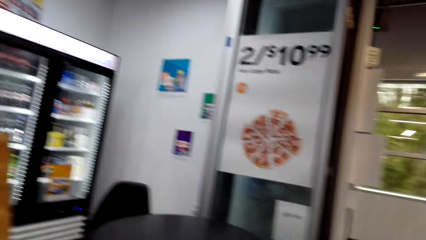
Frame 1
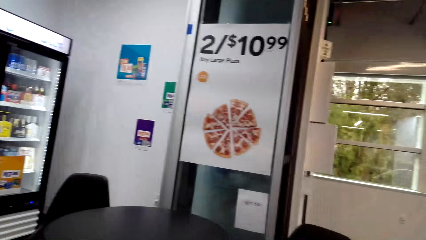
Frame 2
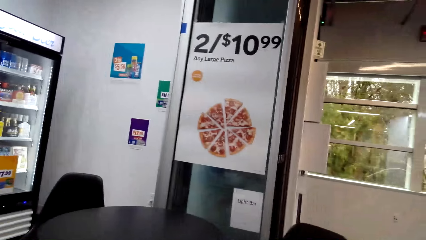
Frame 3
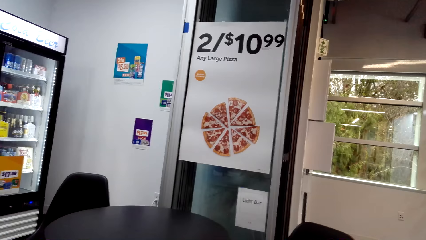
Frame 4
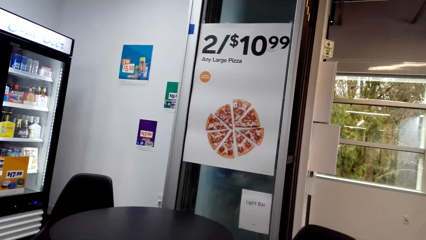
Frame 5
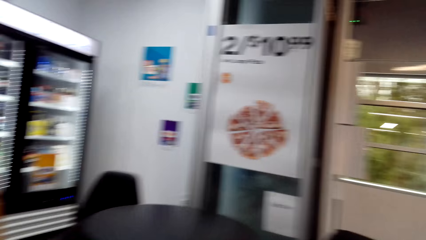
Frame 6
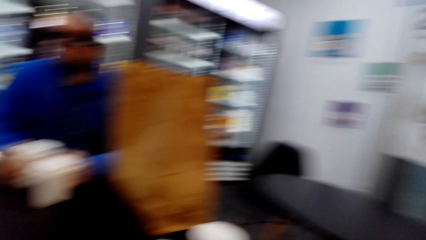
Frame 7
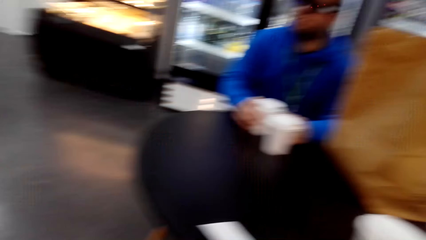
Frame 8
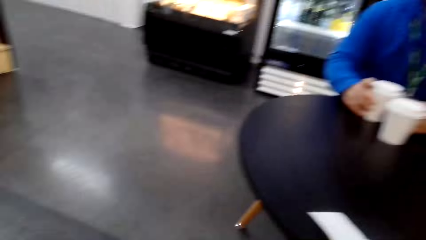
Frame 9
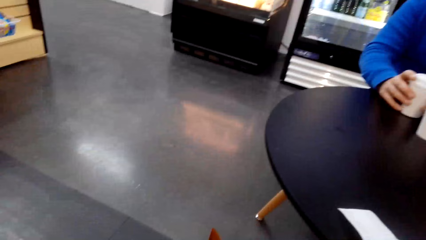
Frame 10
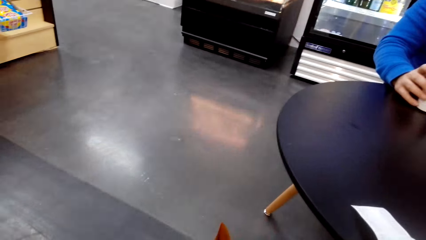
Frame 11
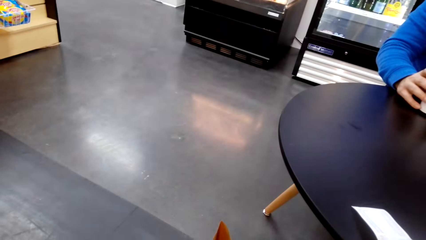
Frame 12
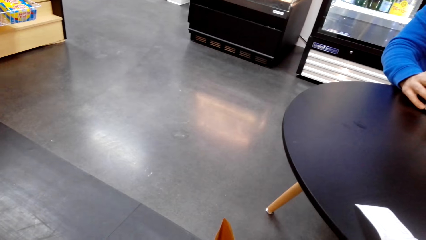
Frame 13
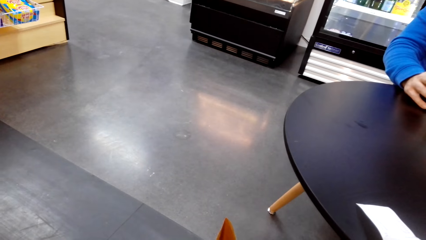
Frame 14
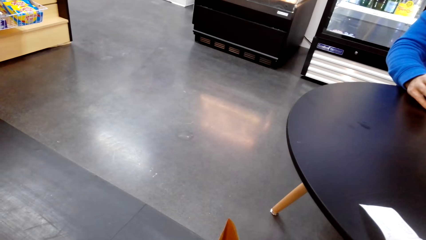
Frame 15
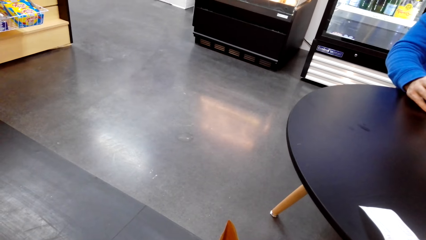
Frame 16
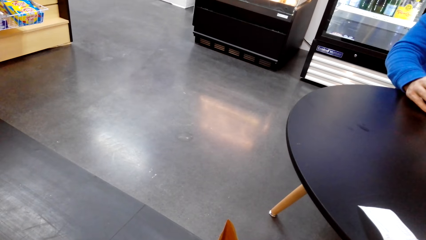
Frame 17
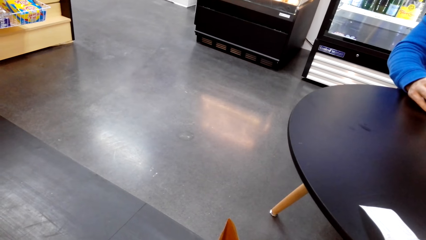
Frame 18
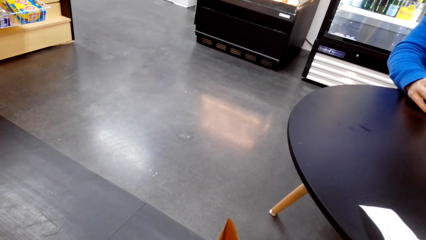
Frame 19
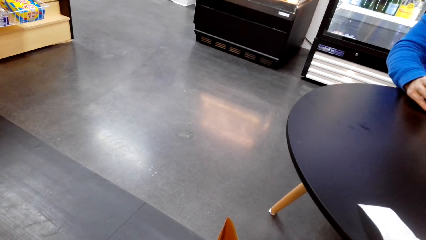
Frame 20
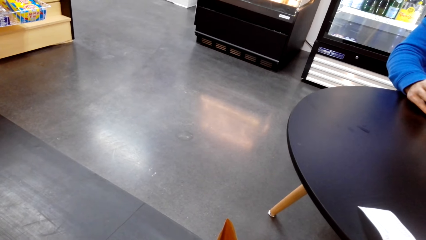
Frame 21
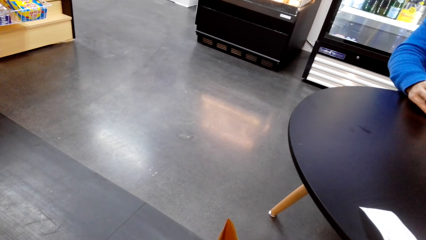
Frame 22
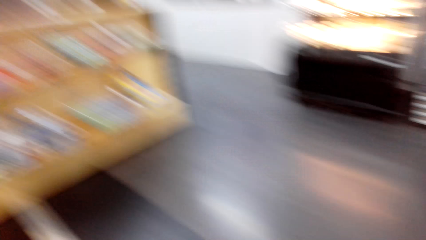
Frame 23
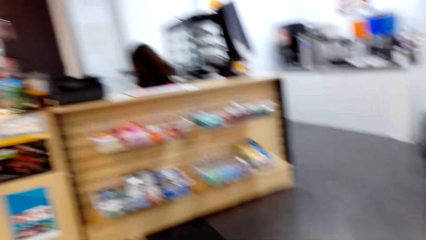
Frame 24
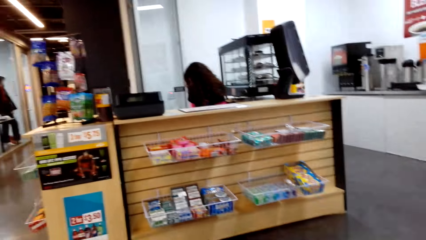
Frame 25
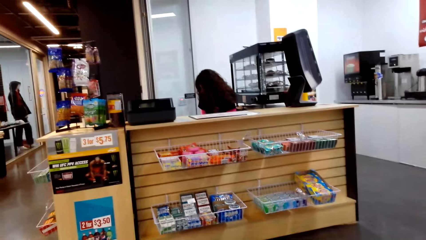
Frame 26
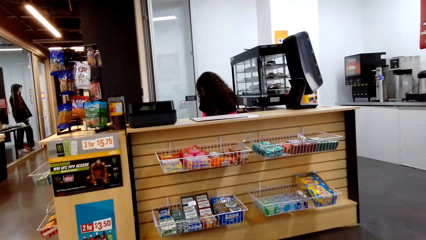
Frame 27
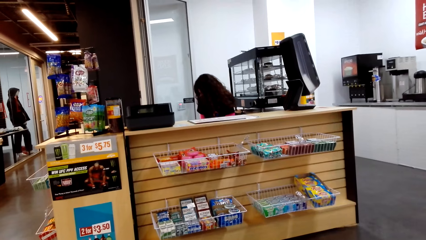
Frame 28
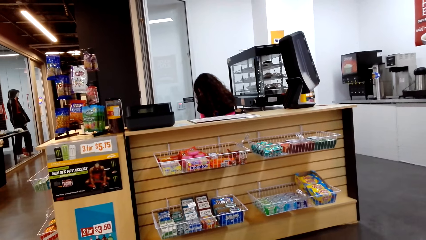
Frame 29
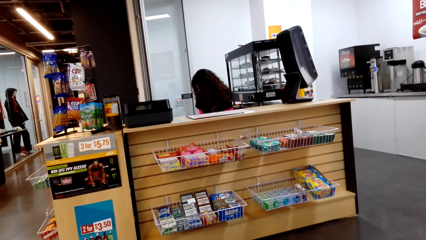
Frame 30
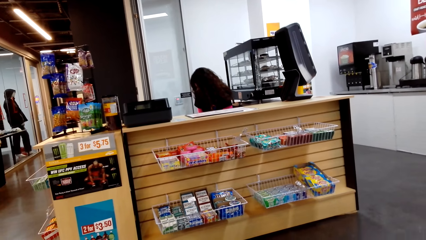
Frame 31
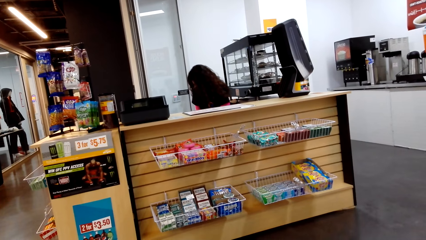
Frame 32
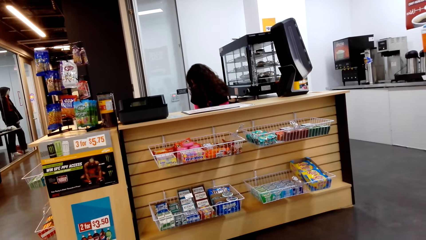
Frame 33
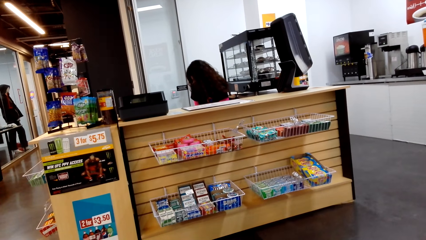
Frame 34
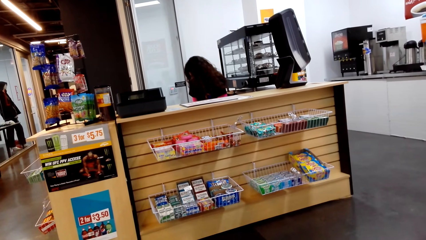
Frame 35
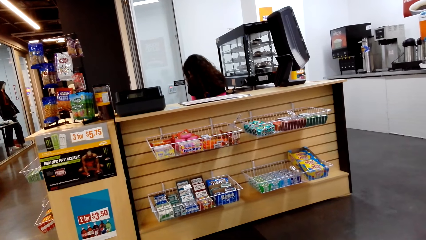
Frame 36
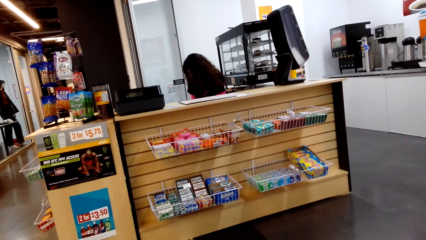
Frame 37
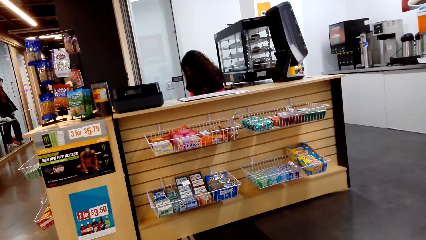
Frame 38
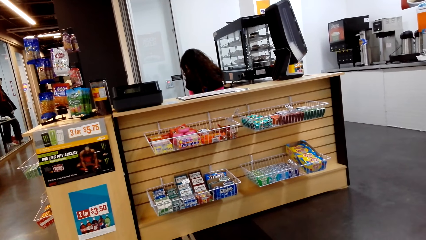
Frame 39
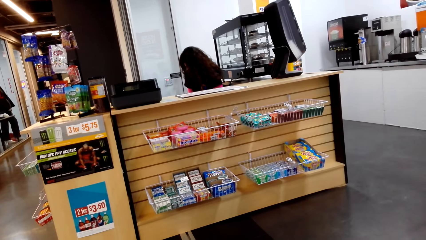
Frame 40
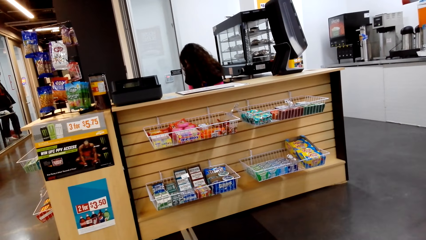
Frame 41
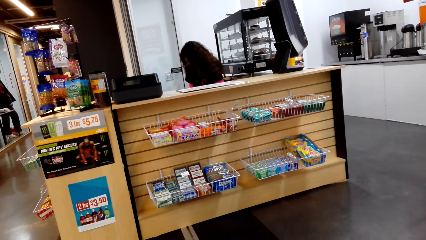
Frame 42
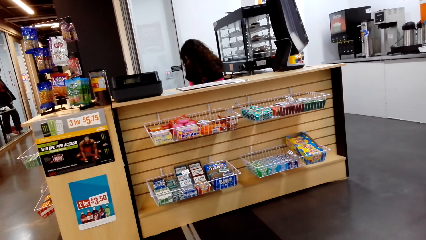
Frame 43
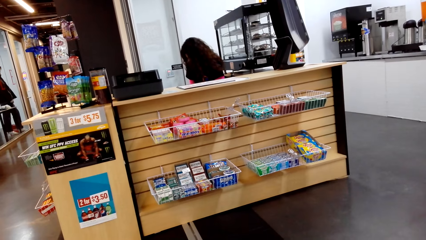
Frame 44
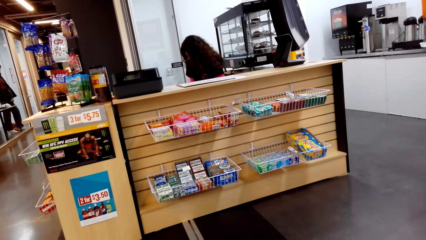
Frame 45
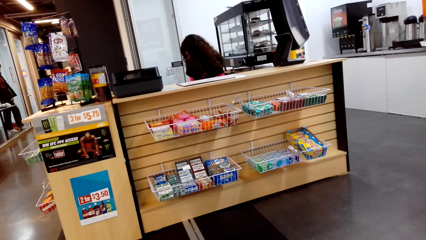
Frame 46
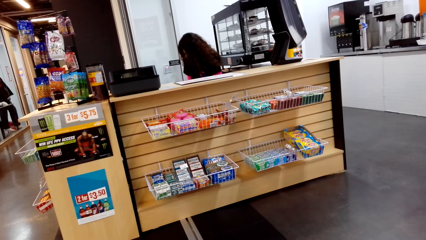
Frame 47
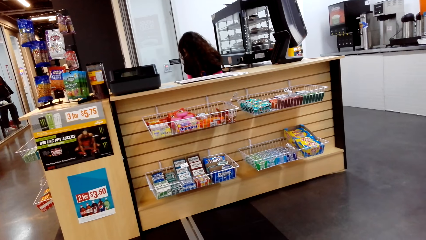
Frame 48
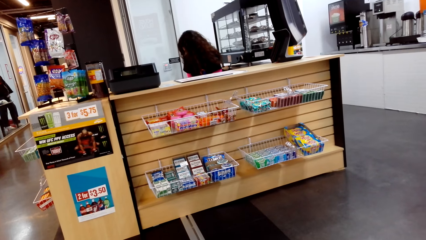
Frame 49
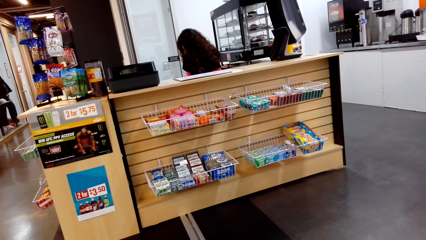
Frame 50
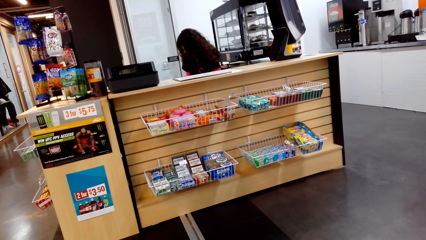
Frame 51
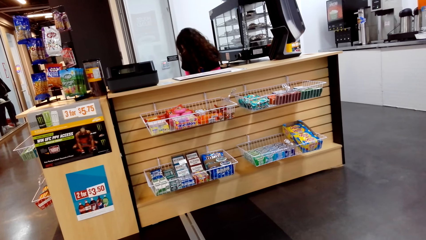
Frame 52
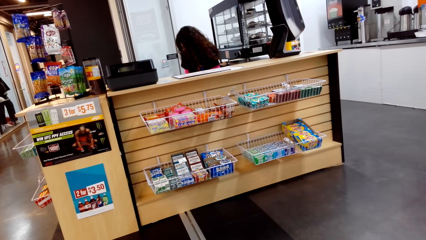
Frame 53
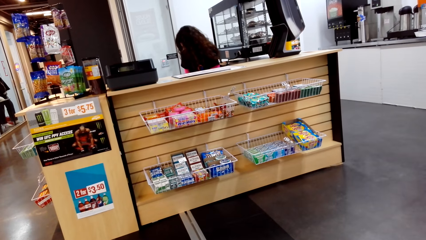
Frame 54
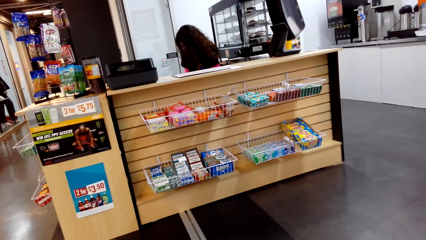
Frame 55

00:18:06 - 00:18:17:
The camera wearer looks around repeatedly.

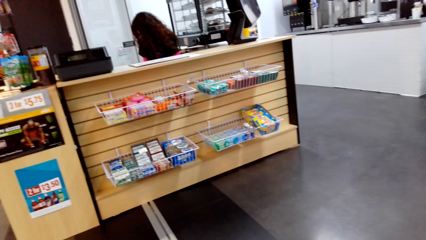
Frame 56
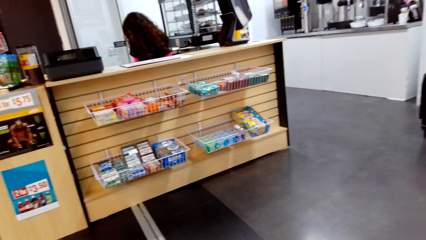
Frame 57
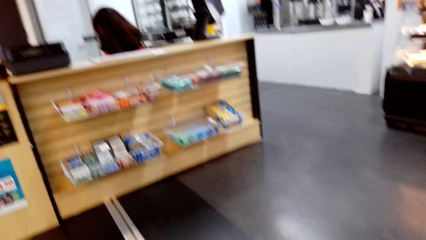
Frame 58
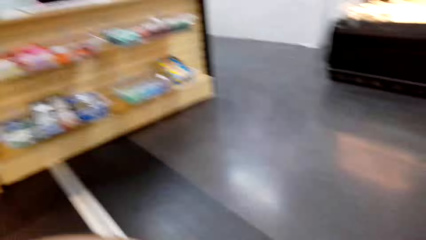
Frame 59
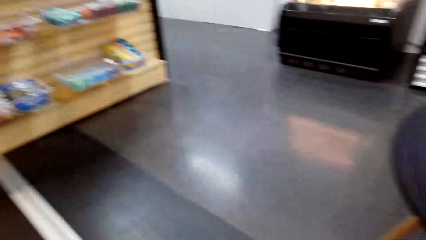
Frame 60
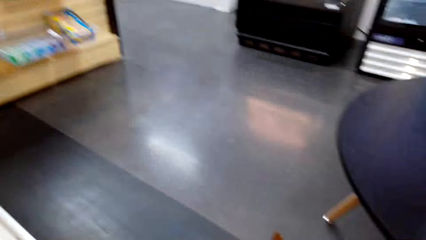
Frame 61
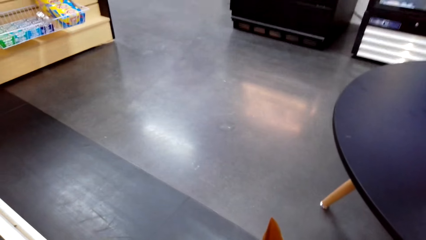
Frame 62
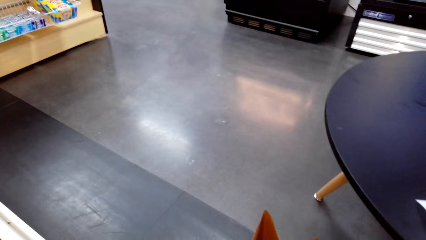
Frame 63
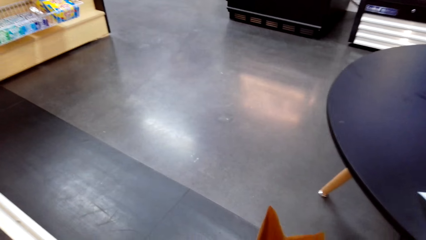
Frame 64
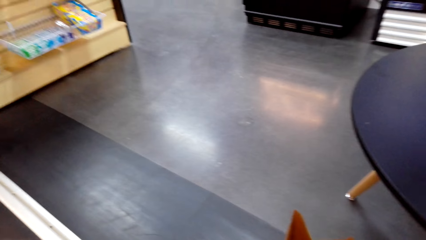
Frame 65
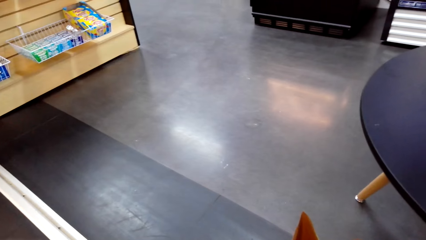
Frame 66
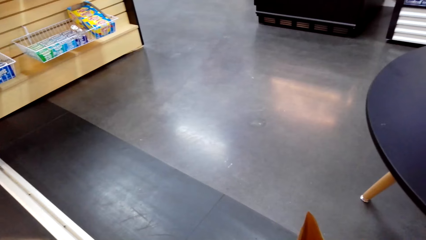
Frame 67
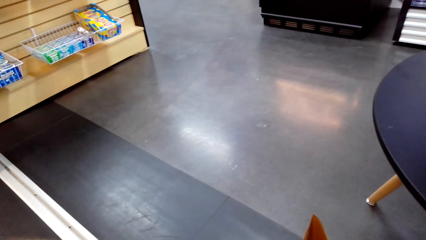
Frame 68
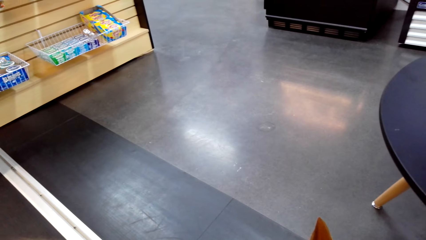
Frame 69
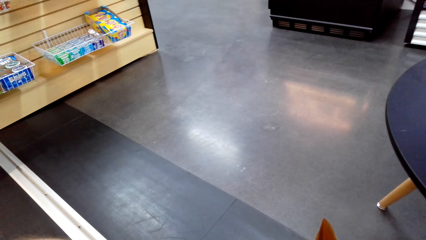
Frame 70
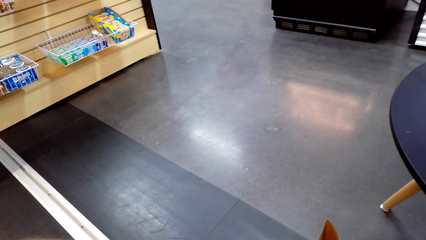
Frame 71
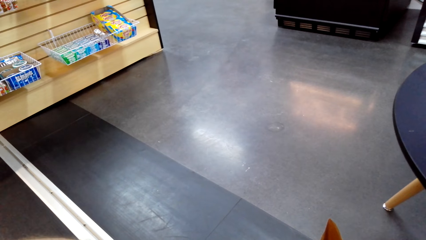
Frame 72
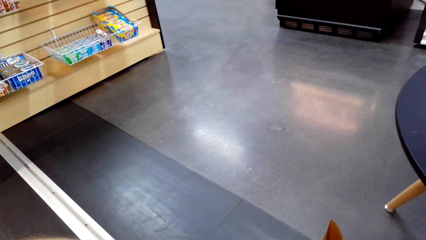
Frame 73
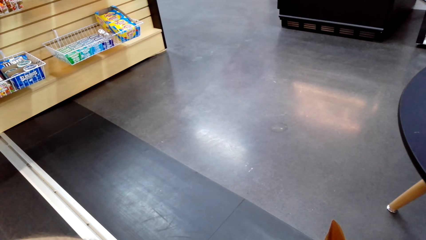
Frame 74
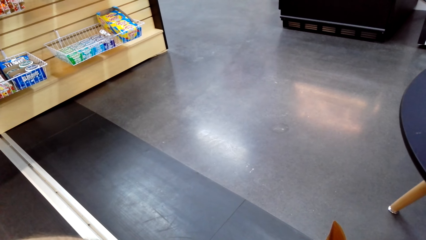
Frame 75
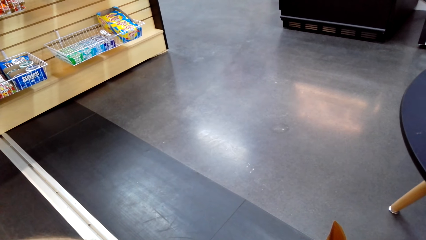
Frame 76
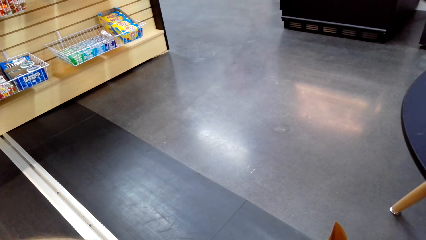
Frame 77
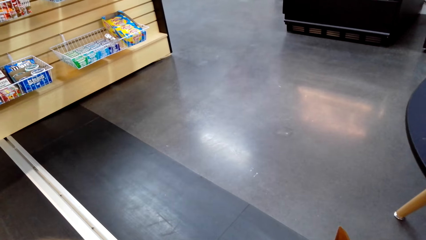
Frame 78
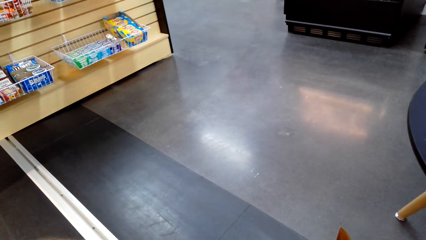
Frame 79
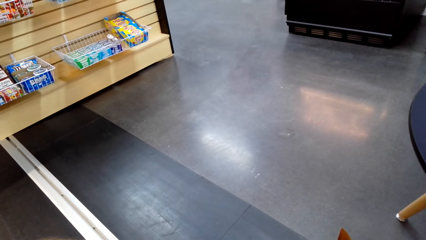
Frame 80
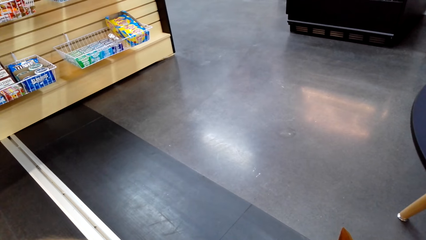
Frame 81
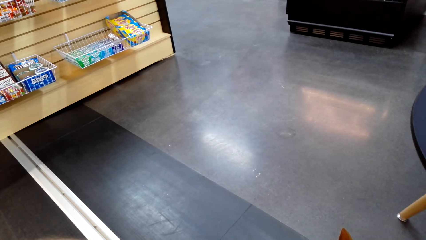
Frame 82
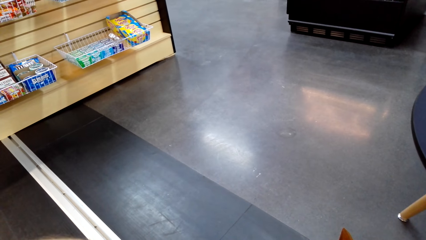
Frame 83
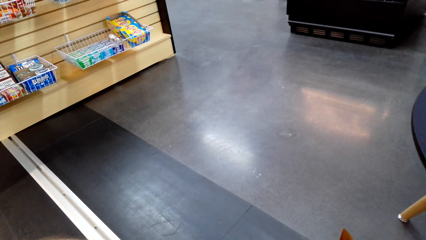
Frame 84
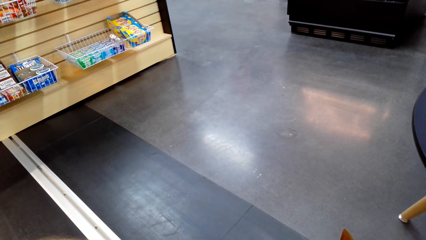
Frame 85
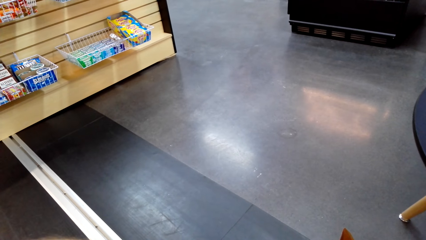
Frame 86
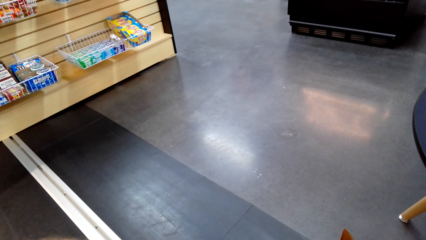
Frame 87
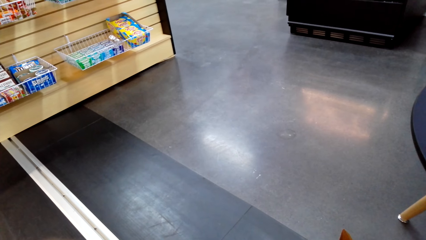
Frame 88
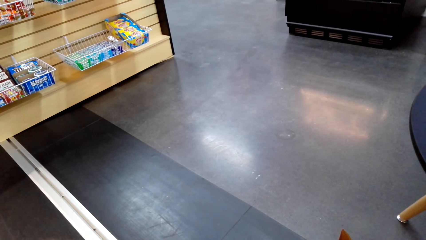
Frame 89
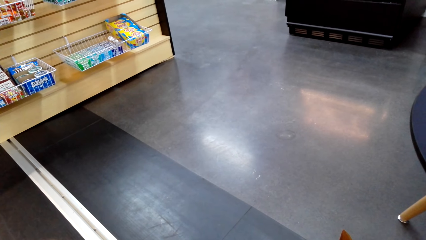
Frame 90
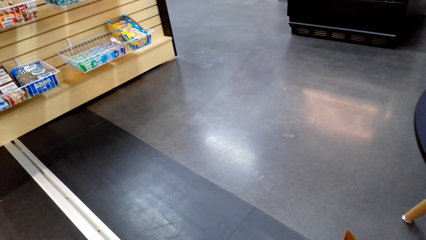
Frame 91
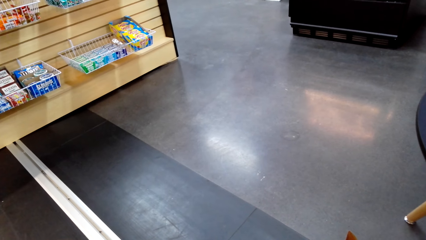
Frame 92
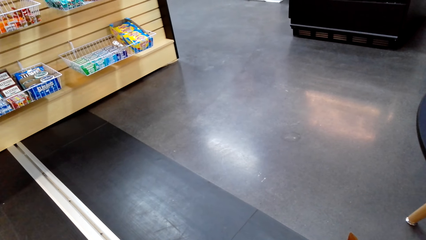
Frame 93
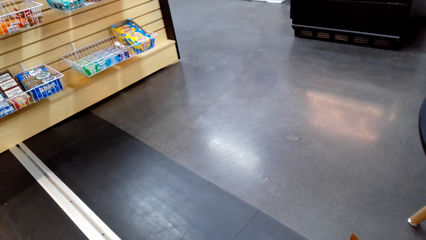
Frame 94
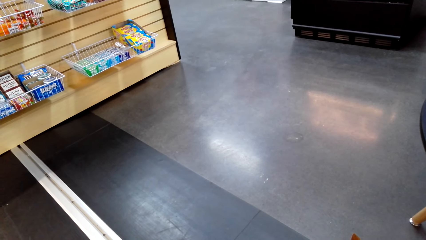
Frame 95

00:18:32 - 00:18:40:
The camera wearer looks at the floor.
